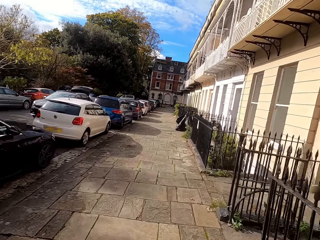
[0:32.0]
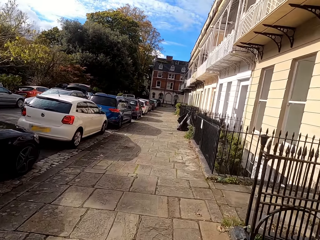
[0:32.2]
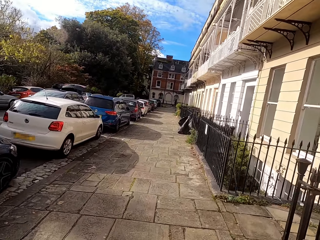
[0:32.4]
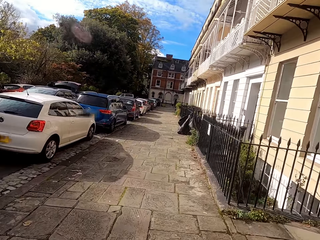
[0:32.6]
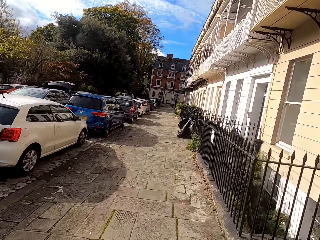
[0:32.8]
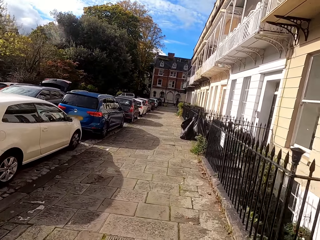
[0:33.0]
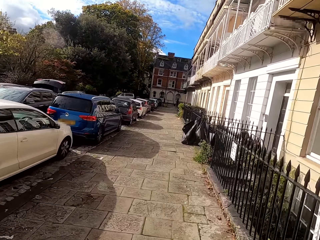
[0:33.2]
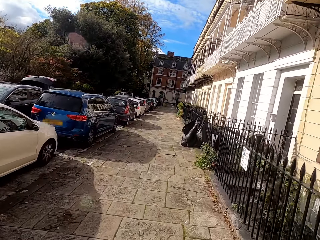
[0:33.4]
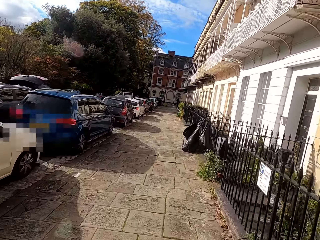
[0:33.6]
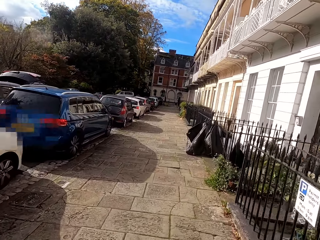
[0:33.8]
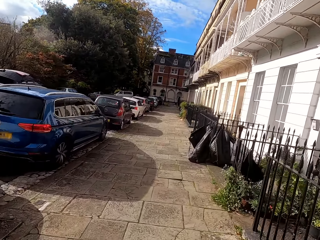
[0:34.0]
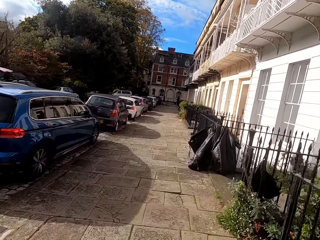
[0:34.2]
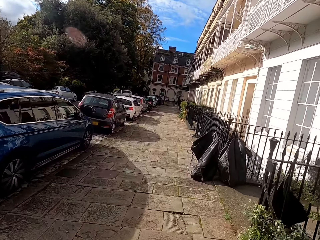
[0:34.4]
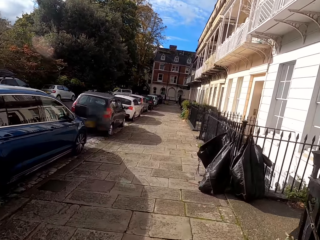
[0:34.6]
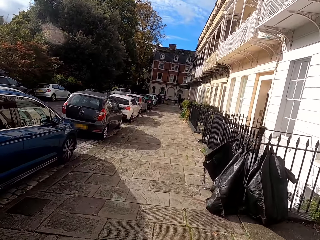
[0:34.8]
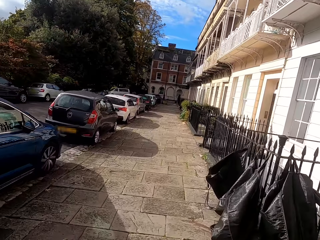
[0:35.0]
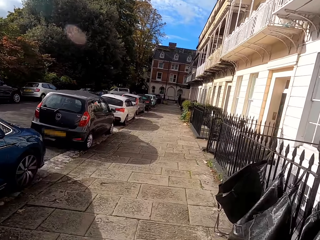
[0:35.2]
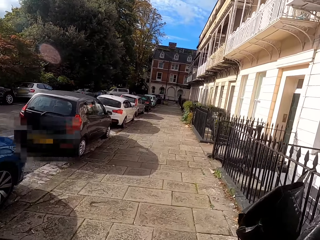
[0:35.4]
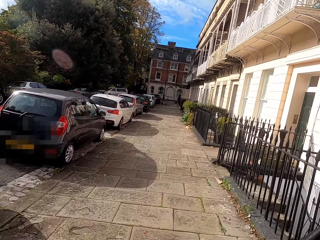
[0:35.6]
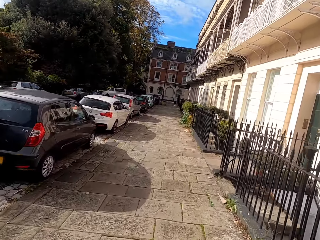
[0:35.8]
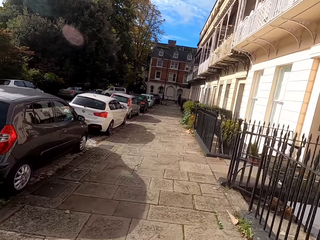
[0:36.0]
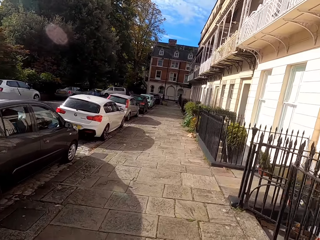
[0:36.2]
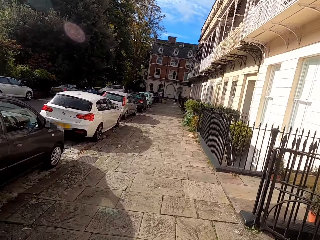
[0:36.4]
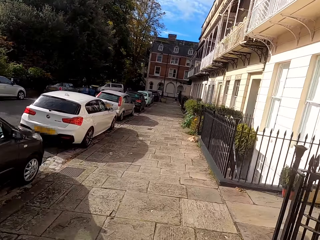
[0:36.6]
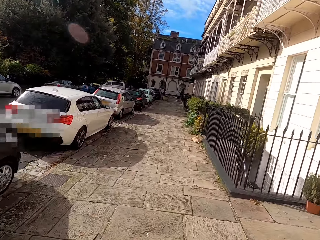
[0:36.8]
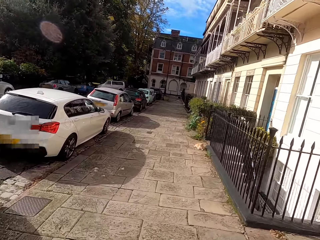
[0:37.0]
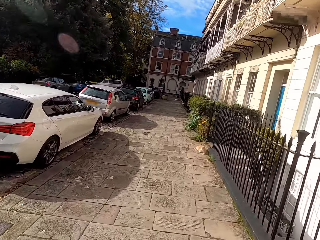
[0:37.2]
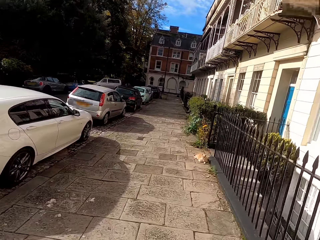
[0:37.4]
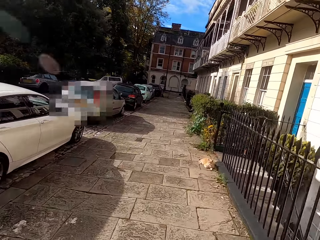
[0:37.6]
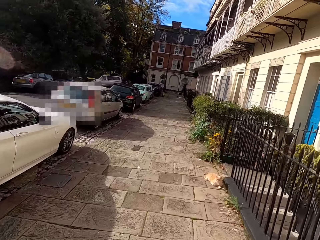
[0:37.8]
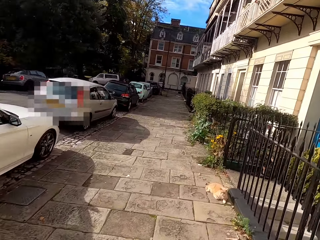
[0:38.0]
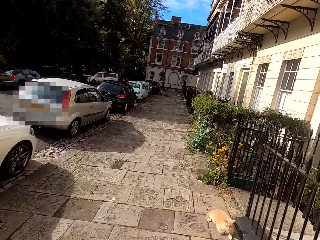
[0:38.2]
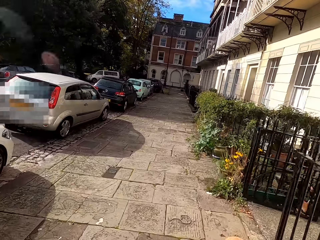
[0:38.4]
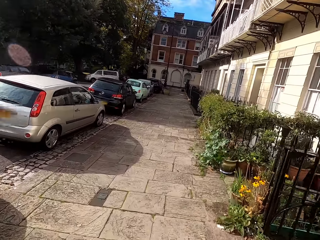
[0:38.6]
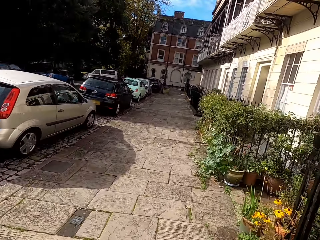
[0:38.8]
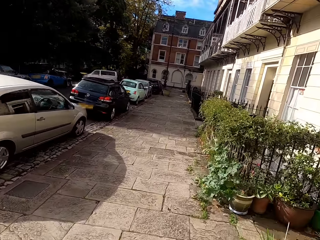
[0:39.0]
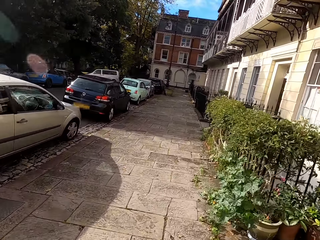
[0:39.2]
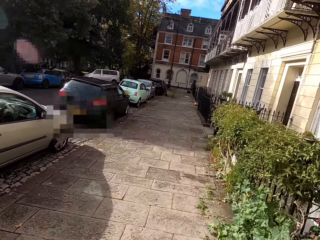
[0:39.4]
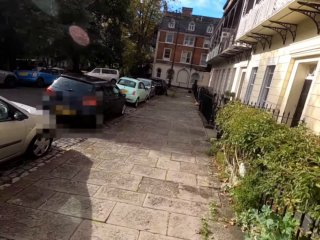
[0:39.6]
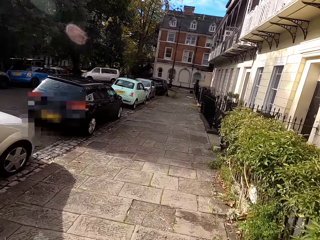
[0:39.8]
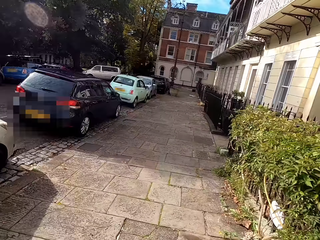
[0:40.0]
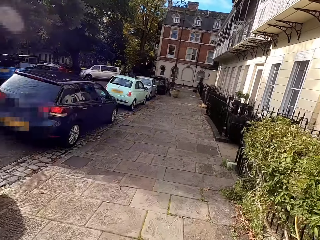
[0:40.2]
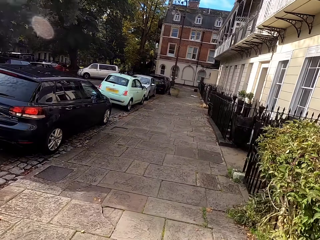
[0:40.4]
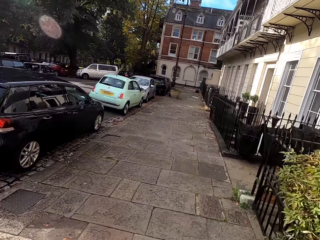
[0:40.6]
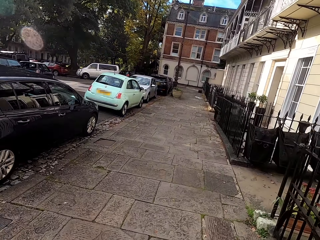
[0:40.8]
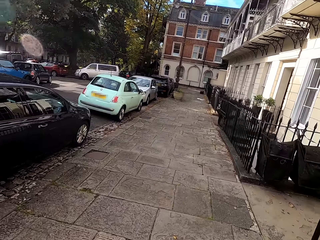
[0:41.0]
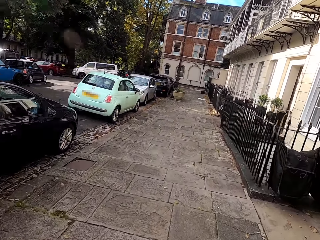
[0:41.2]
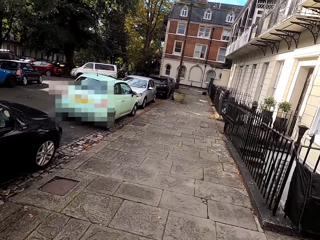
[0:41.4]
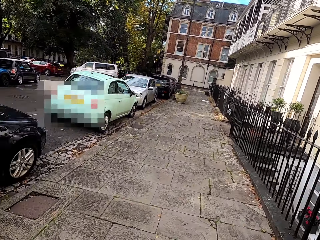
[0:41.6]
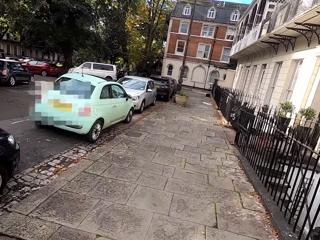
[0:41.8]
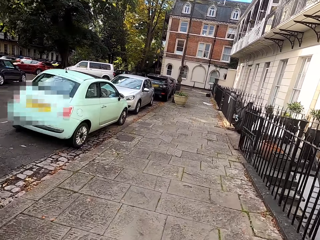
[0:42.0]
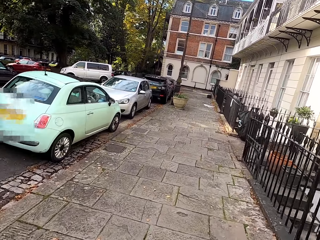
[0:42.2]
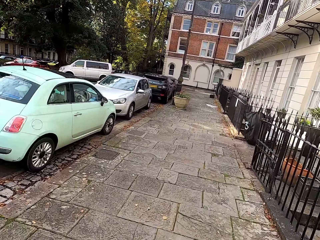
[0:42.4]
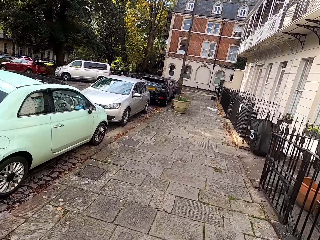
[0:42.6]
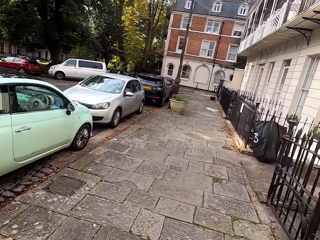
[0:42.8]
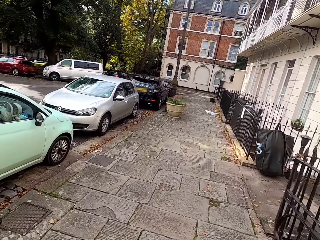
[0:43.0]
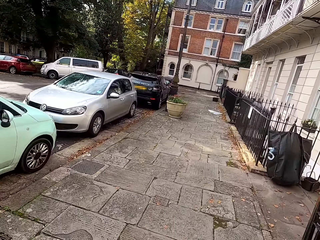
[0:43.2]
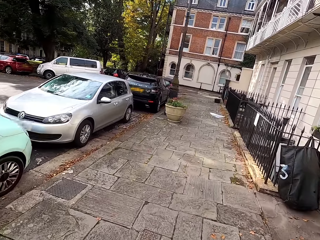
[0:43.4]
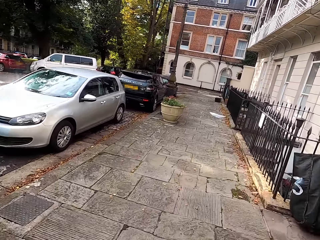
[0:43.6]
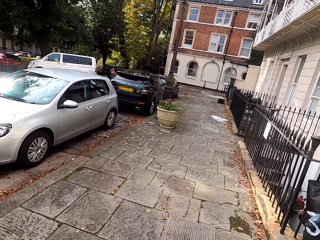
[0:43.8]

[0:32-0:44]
The camera wearer looks at the parked cars.

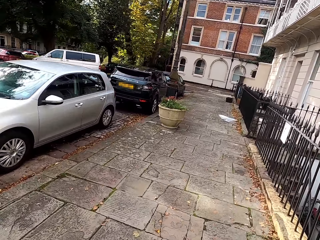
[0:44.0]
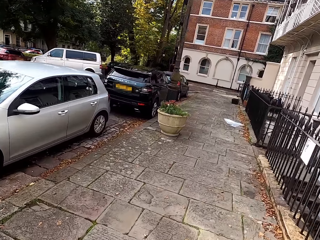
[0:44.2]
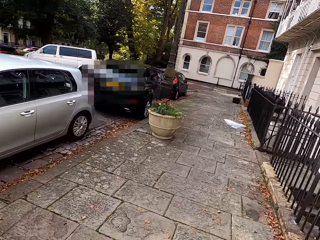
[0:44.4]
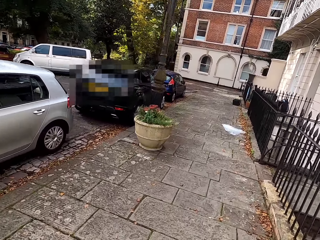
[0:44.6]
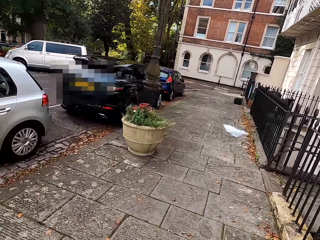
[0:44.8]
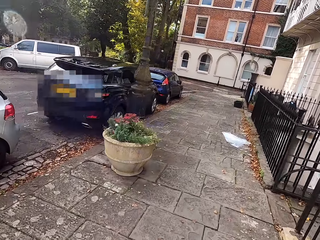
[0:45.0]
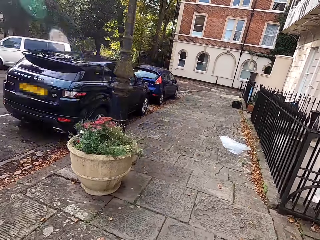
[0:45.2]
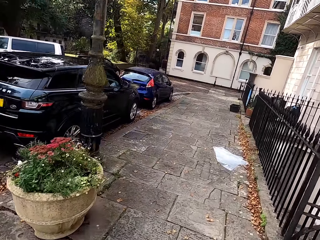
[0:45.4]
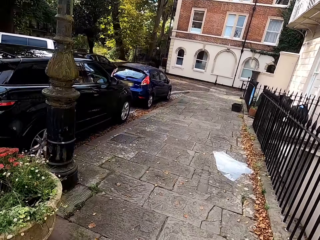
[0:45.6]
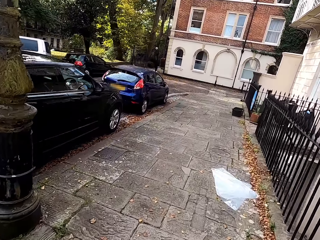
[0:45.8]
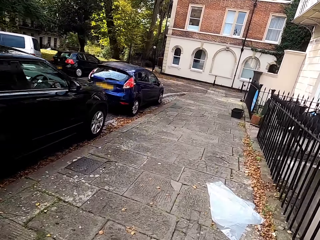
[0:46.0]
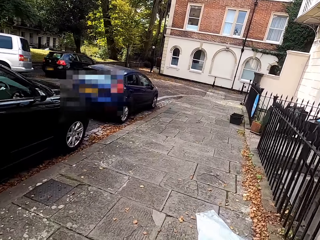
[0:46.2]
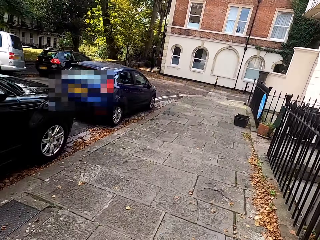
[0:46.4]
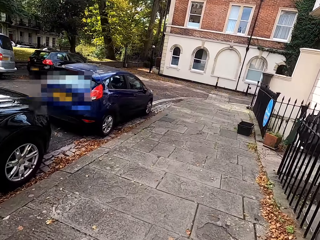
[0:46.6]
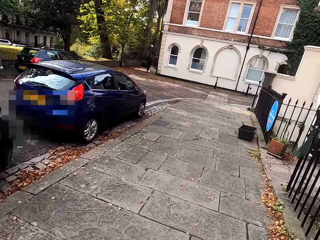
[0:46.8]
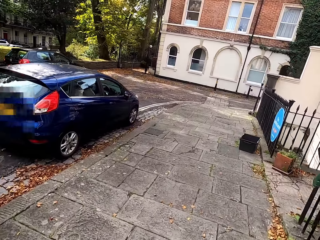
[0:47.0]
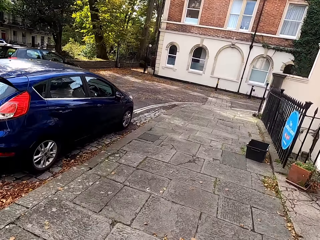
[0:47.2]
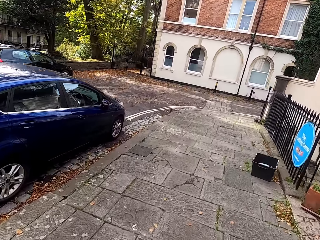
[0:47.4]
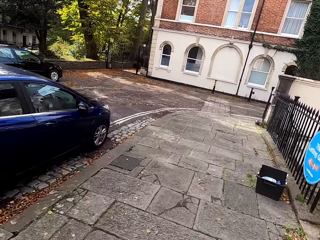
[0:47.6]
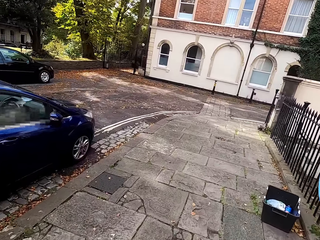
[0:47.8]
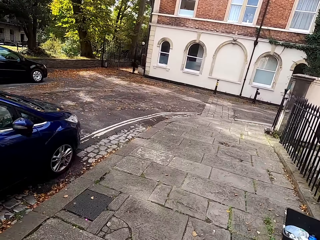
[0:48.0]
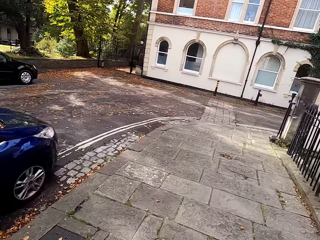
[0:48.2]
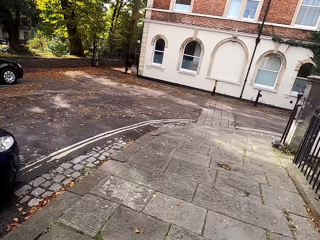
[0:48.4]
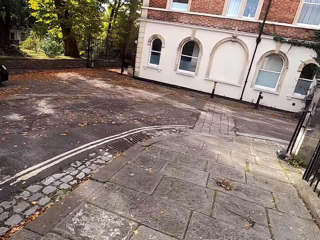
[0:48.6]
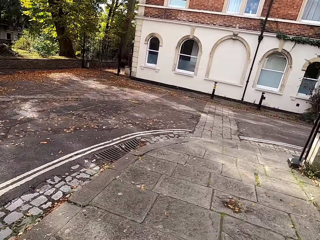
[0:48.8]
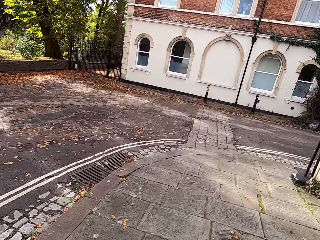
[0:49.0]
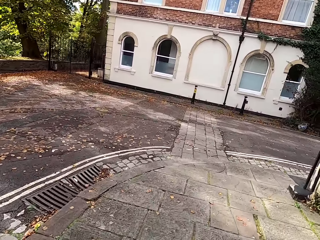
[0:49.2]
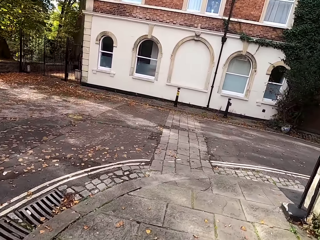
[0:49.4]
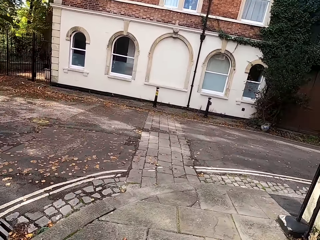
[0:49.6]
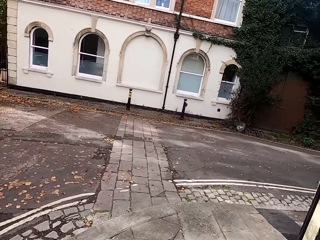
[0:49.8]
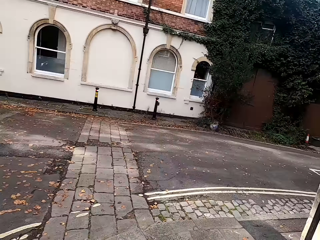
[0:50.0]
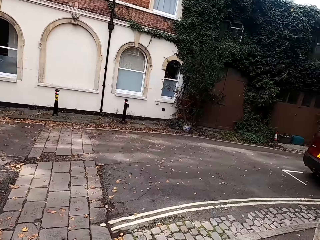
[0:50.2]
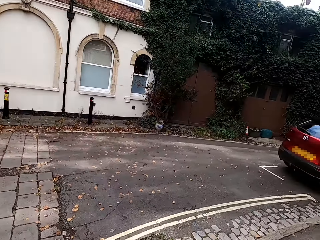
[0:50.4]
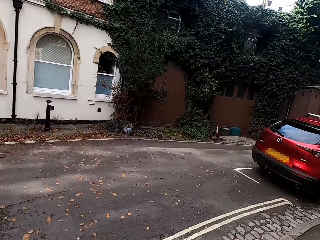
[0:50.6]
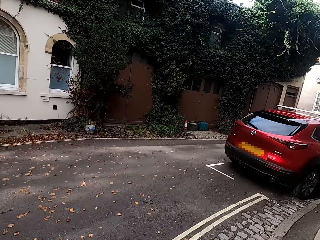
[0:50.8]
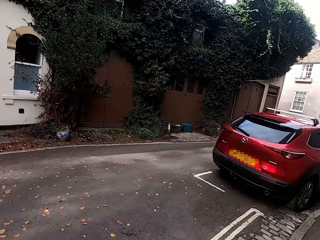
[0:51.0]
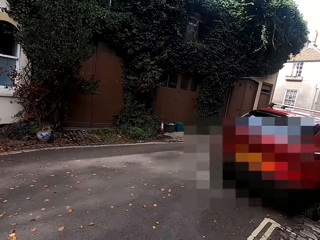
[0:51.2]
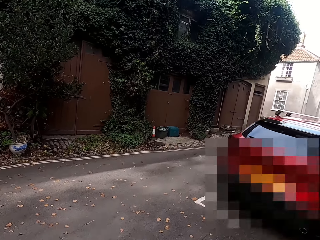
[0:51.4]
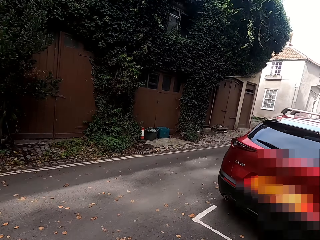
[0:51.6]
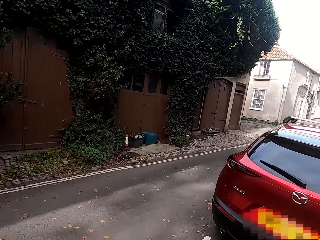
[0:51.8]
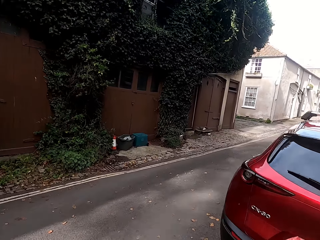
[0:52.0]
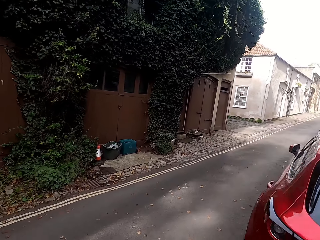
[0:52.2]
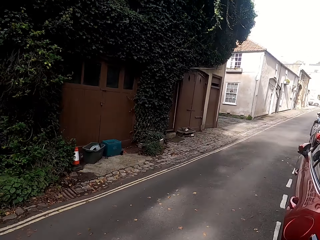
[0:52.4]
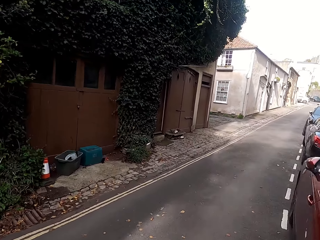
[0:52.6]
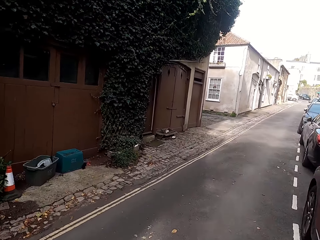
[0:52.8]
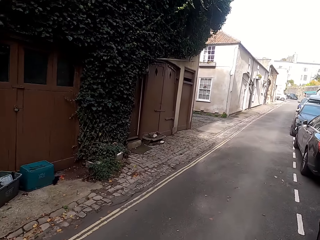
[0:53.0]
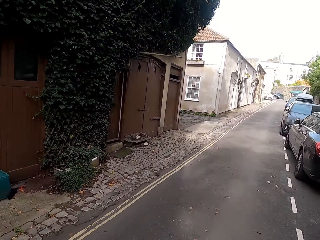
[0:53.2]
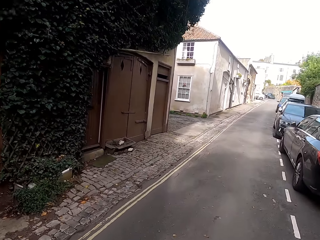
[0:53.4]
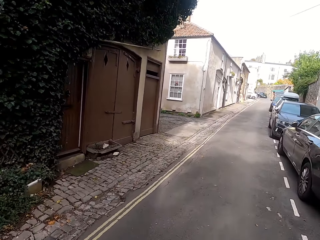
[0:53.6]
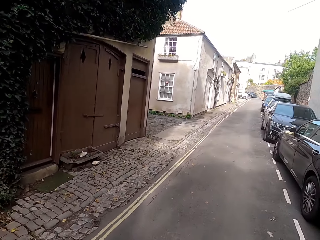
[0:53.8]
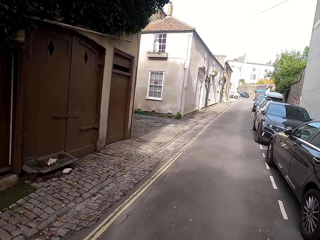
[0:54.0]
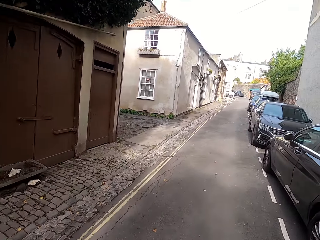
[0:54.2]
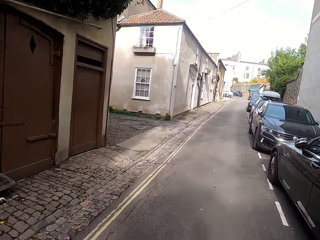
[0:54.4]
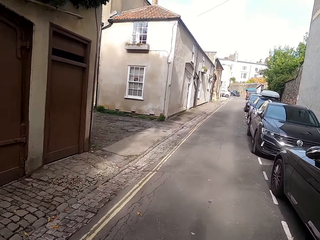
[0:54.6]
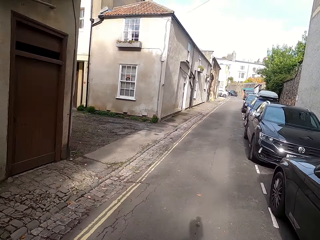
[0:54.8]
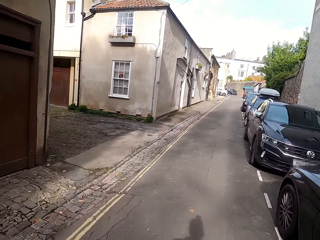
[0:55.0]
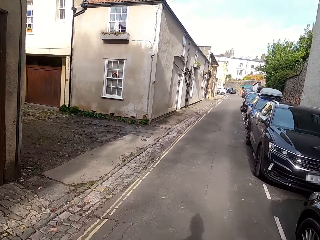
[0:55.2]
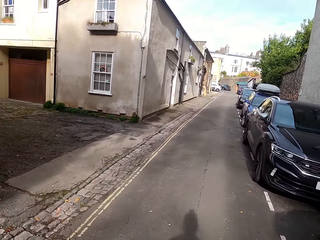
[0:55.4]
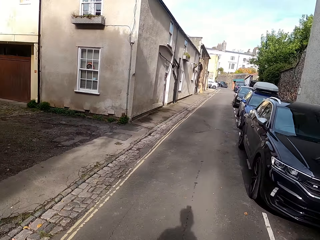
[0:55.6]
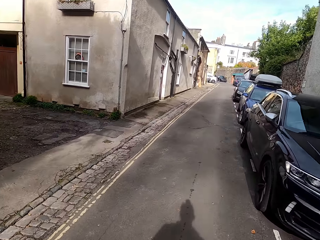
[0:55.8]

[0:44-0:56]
The camera wearer runs towards the building. They run on the road.
